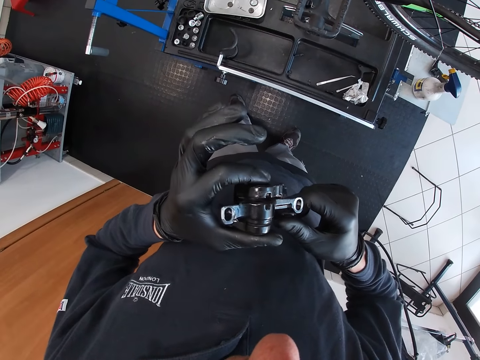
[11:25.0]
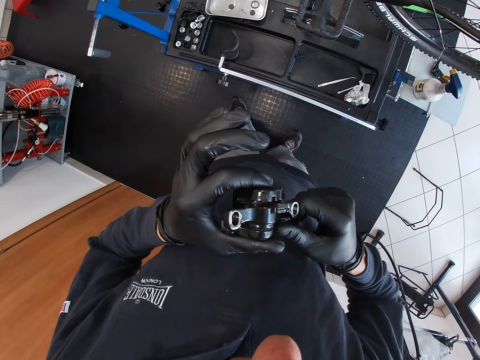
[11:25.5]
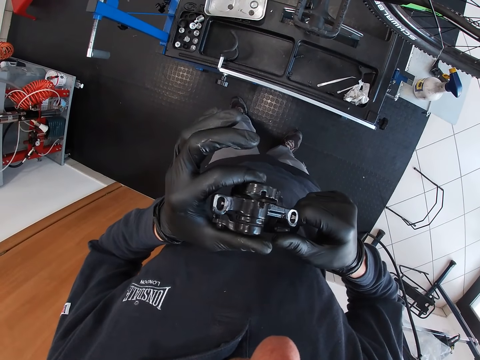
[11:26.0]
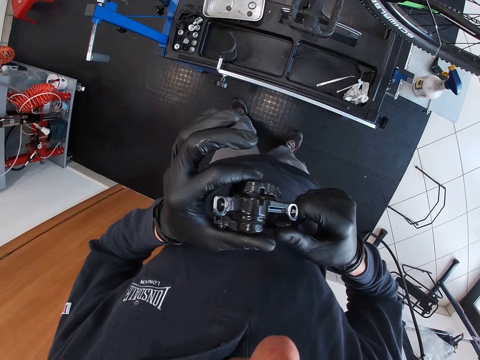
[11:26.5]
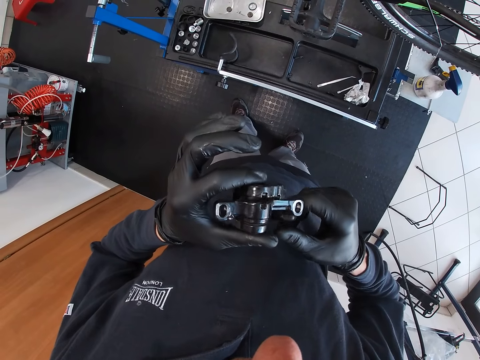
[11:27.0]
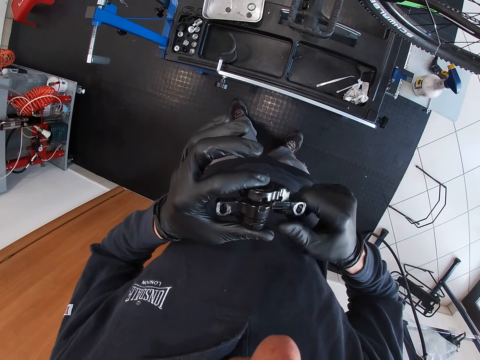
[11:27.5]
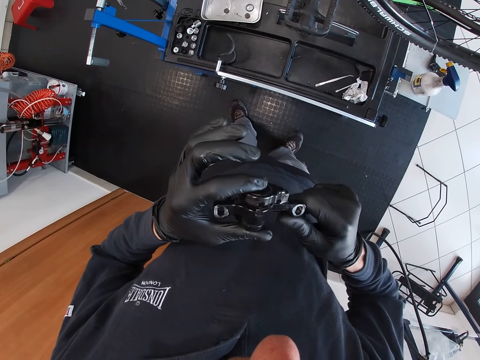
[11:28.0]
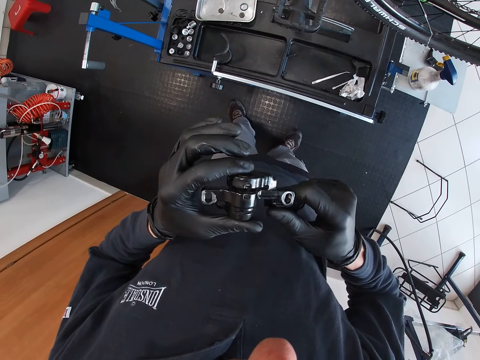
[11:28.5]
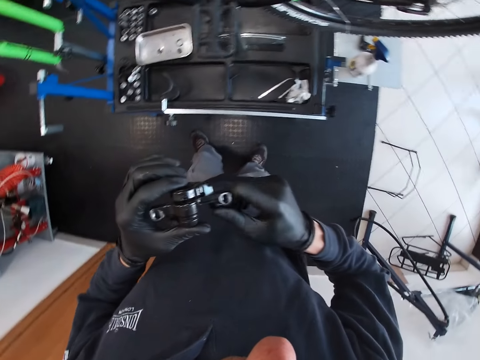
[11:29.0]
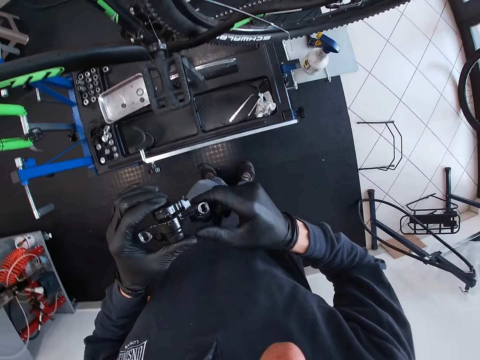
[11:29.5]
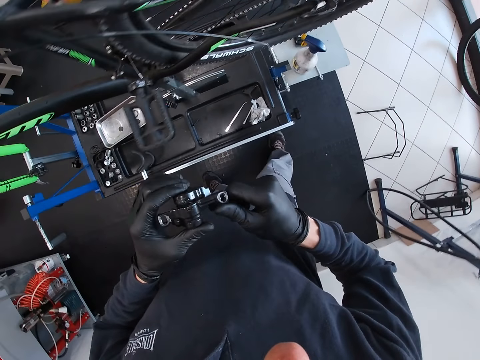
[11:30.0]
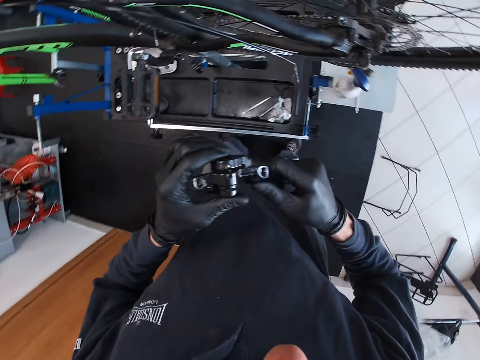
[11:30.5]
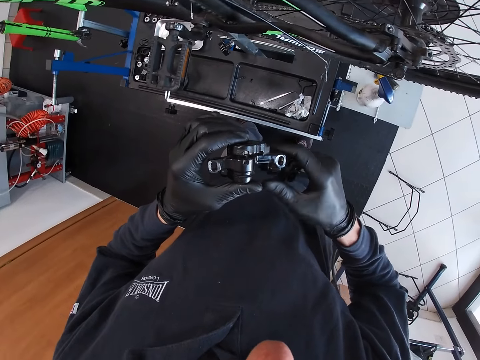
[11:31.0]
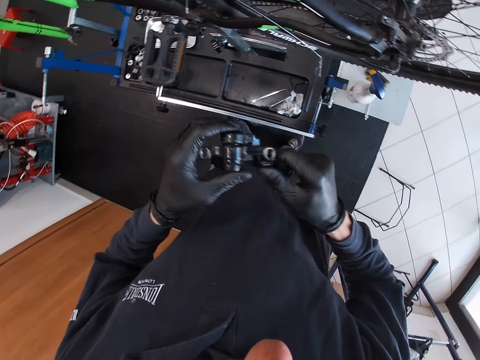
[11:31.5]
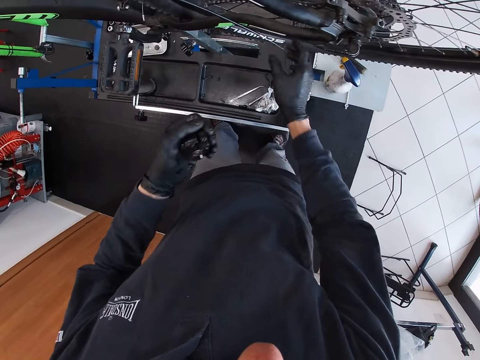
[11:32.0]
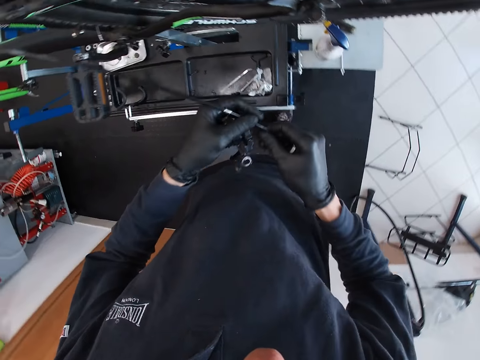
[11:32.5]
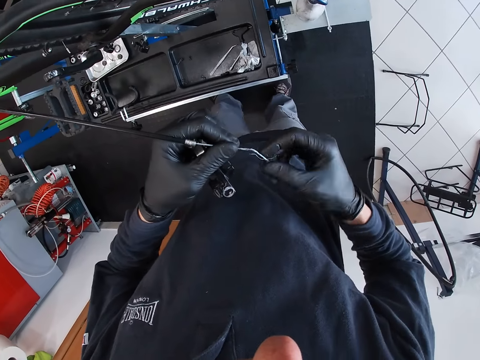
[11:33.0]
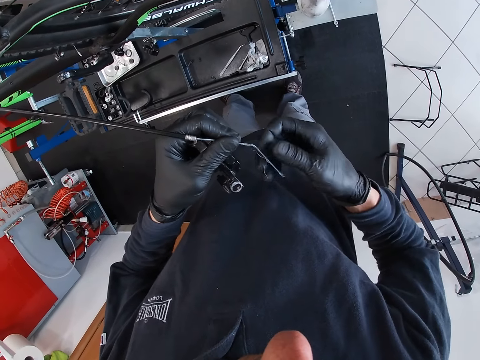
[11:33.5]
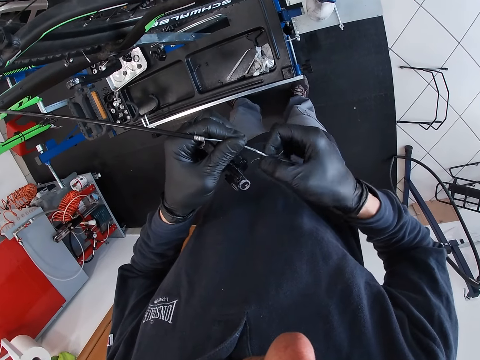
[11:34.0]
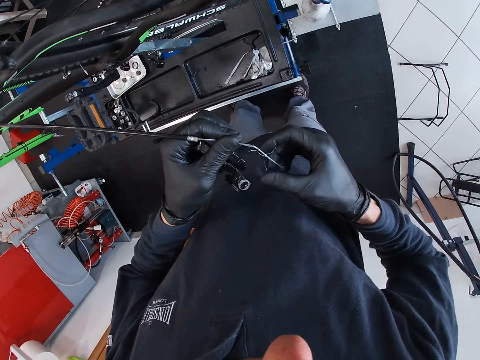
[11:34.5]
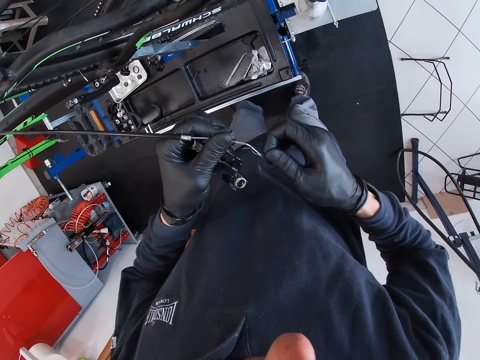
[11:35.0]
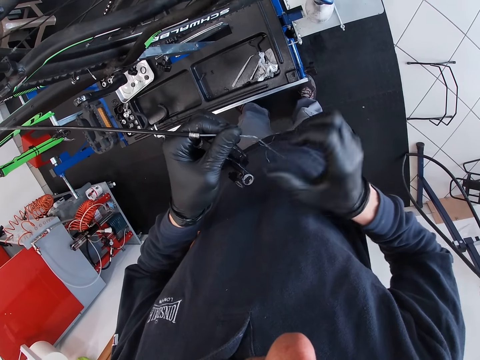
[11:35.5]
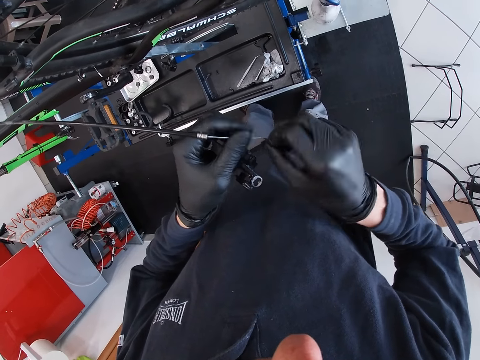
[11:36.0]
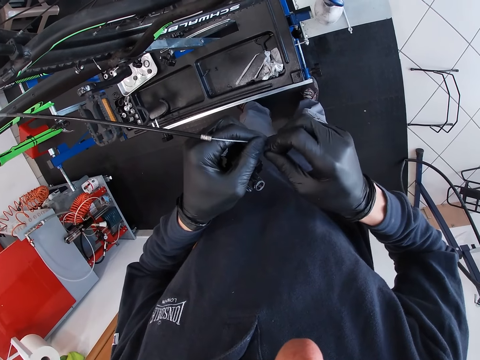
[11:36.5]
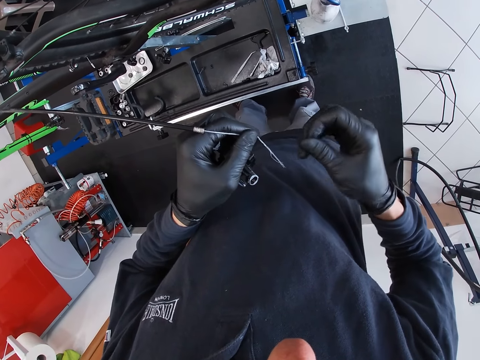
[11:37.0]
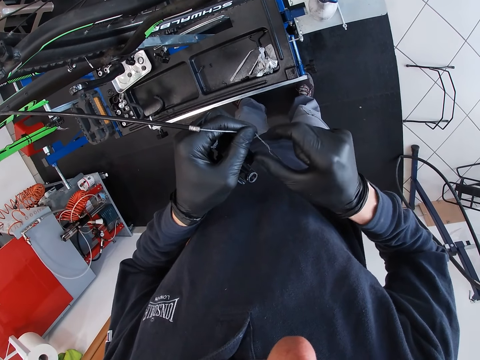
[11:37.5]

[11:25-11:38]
The camera wearer adjusts a pedal on his hands. He looks around a garage. He walks around the garage. He adjusts a nut in the pedal. He picks up the gear cable or wire with his right hand. He adjusts the wire on his hands. He removes the bad part of the cable with his right hand.

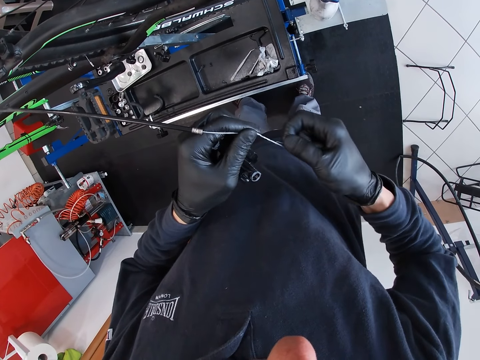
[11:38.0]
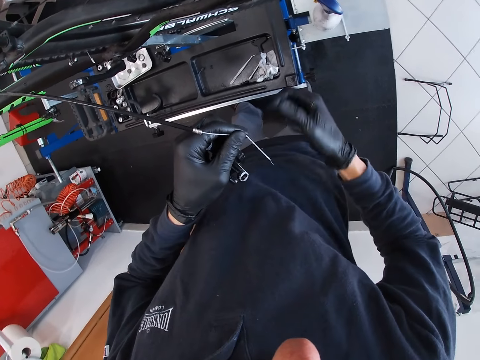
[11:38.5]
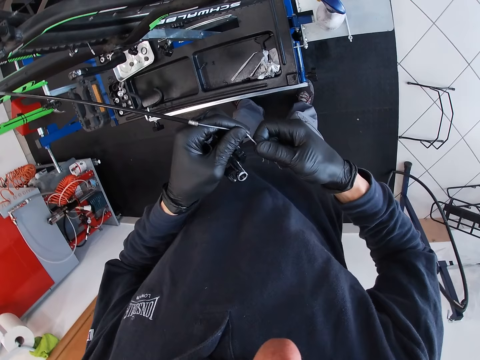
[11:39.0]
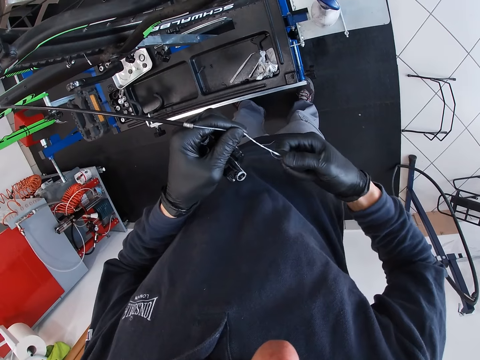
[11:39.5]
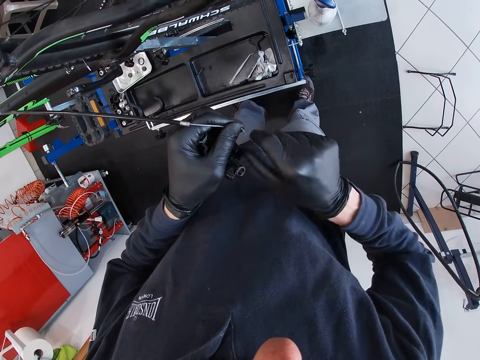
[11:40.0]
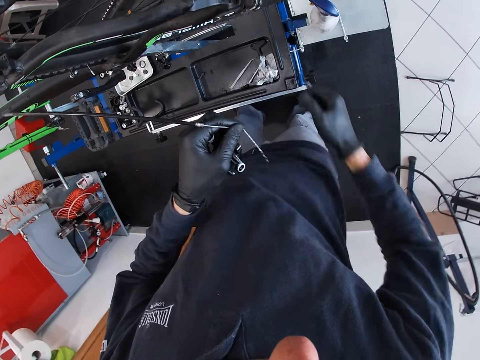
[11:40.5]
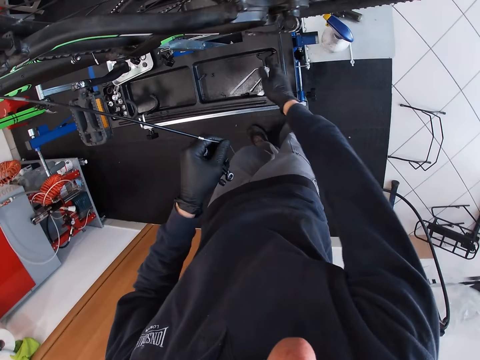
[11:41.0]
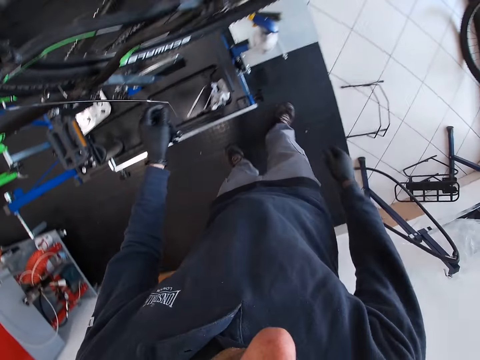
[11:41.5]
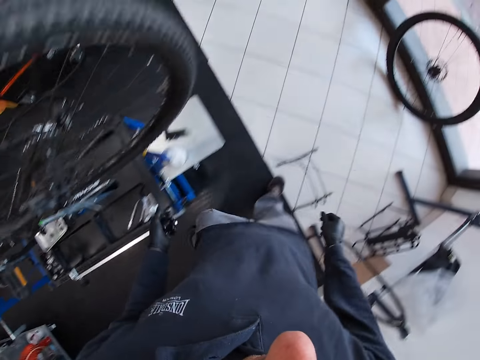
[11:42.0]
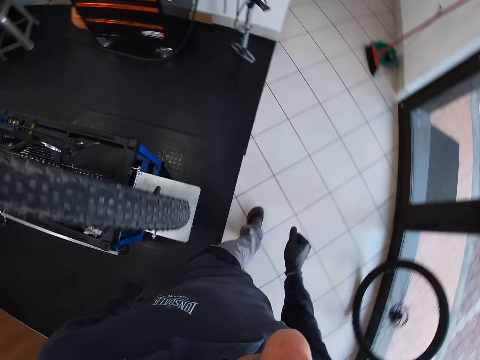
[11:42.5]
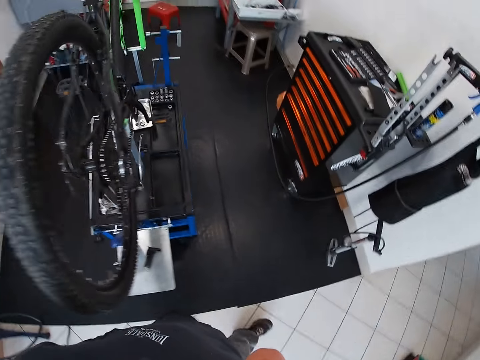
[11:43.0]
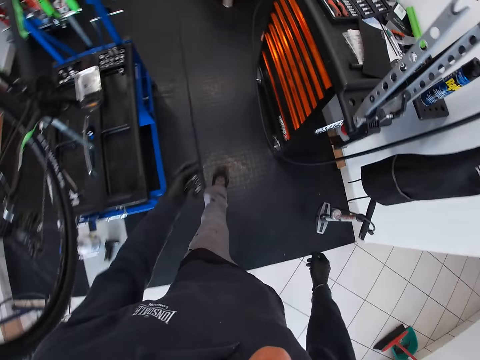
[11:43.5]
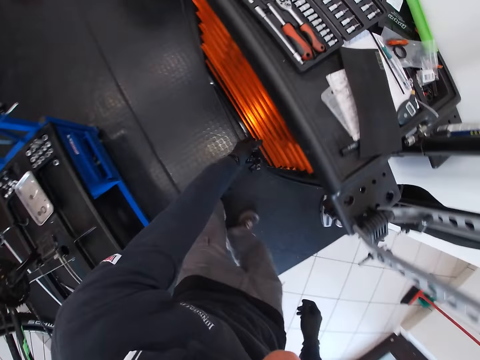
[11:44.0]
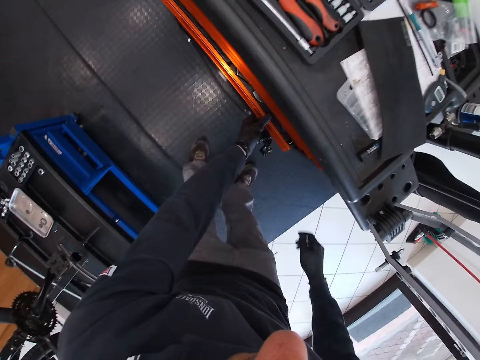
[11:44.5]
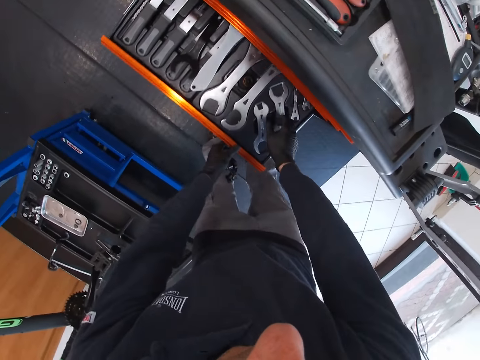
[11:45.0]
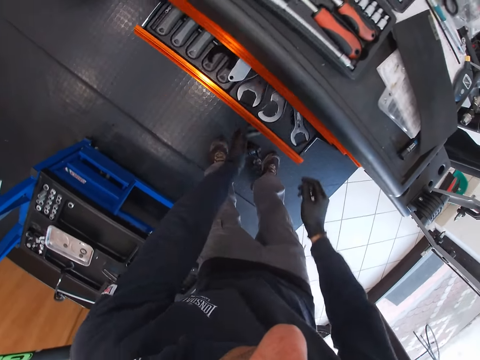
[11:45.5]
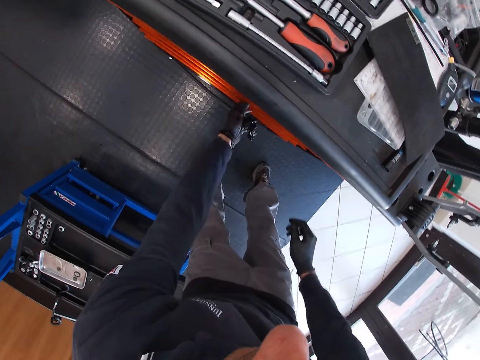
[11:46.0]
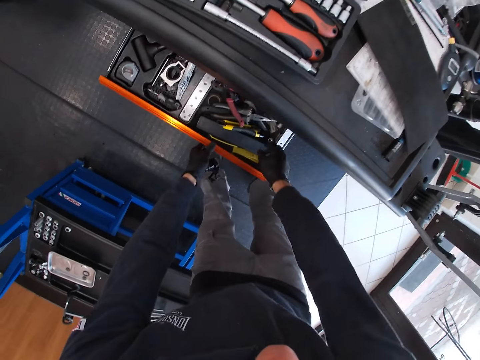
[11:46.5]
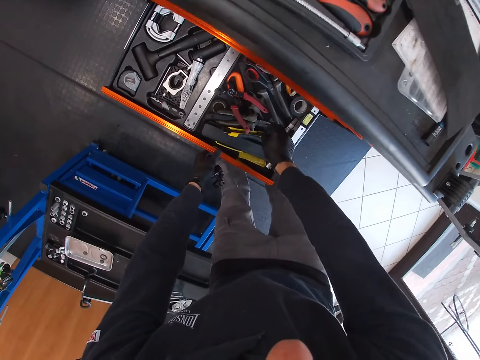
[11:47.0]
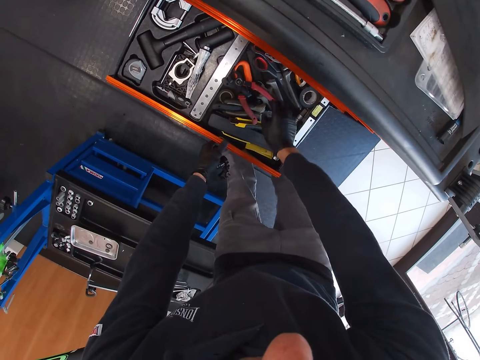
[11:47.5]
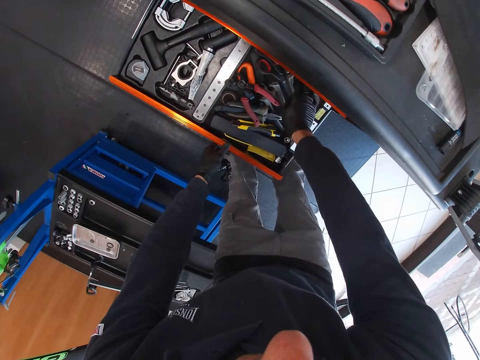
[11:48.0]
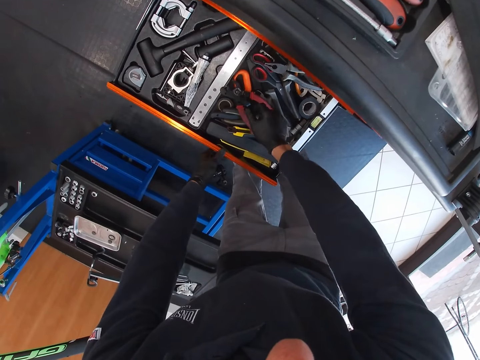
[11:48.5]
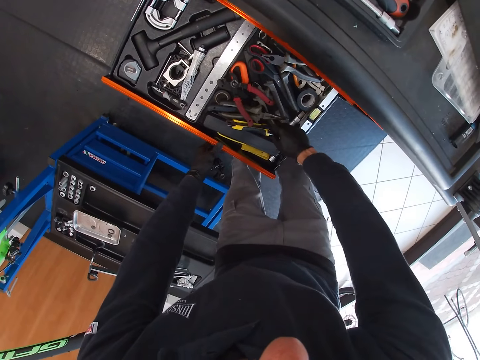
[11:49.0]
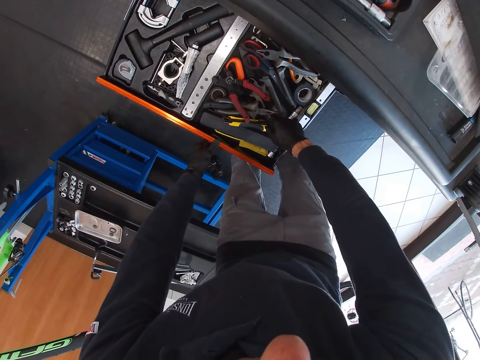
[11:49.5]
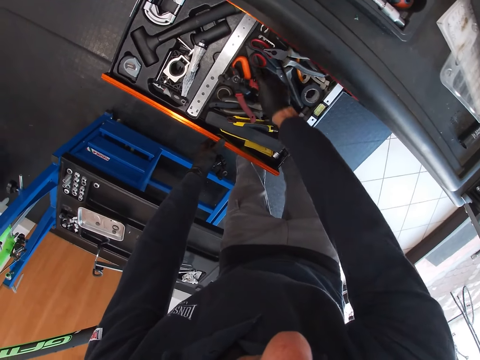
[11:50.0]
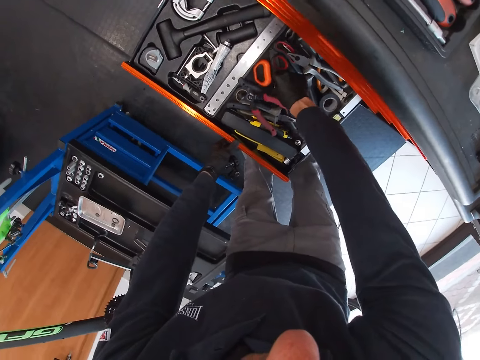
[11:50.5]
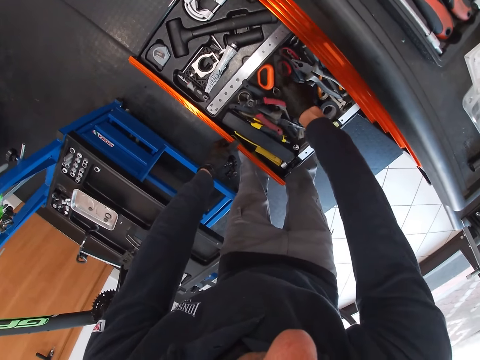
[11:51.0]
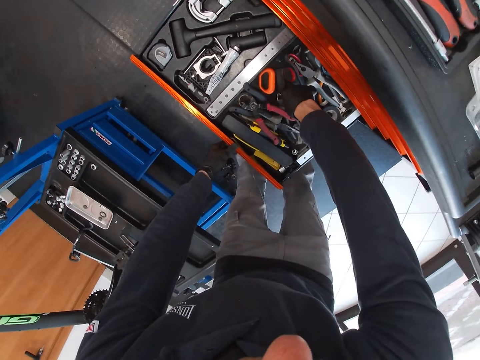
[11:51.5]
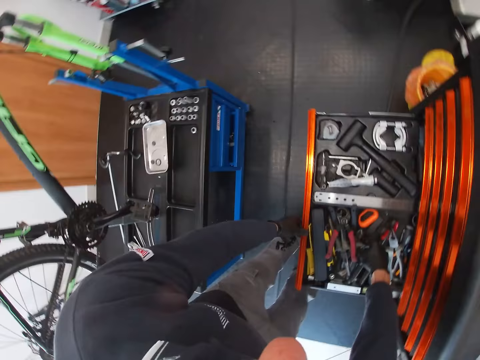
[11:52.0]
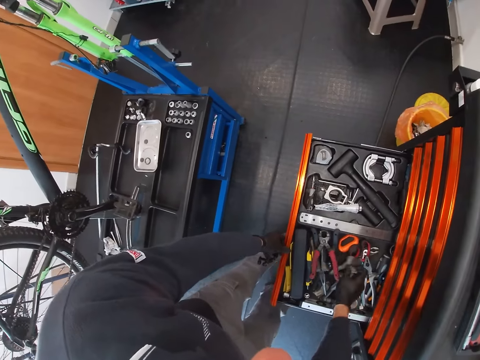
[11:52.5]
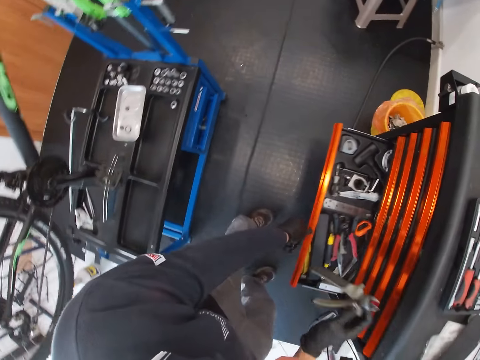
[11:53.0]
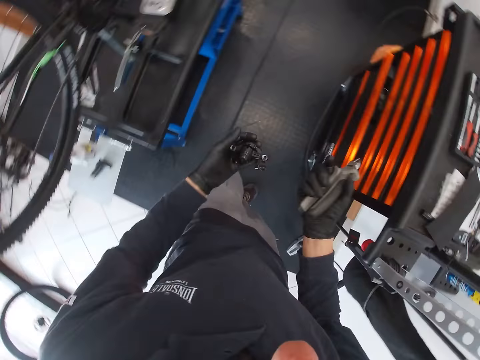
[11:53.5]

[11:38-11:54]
The camera wearer peels off a wire. He drops the gear cable with his left hand. He walks towards a tool box. He opens a drawer with his left hand. He closes the drawer with his left hand. He opens a drawer with his left hand. He sorts tools in the drawer. He picks up pliers from the drawer with his right hand. He looks around a garage. He closes the drawer with his left hand.
